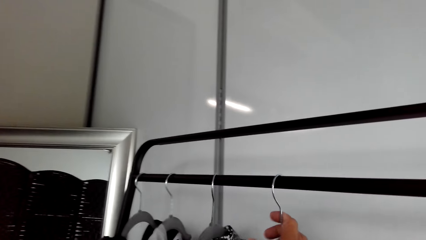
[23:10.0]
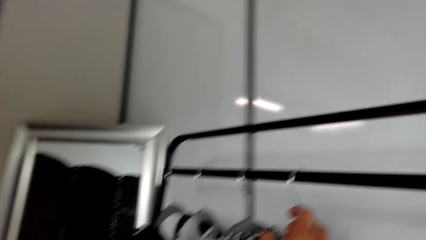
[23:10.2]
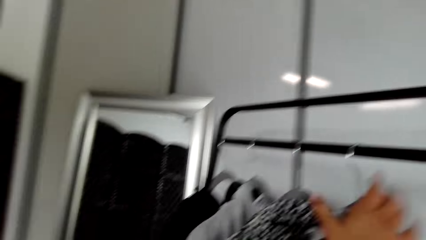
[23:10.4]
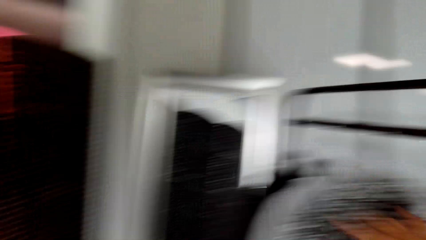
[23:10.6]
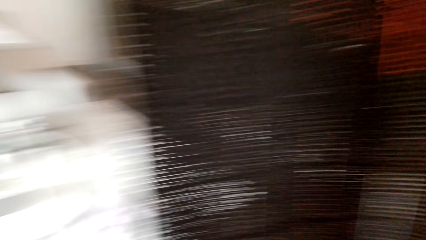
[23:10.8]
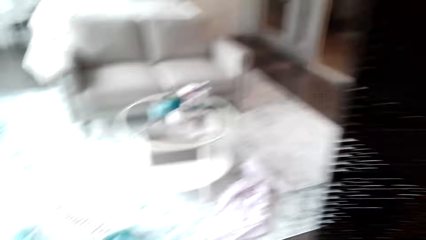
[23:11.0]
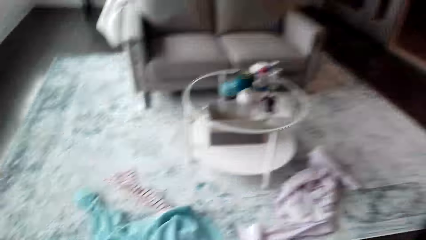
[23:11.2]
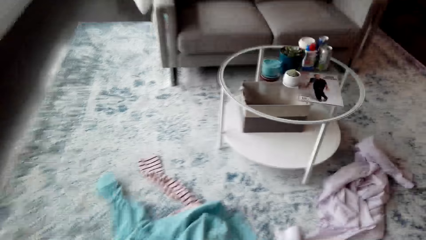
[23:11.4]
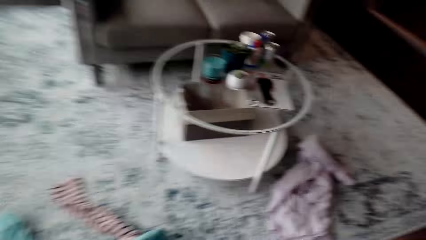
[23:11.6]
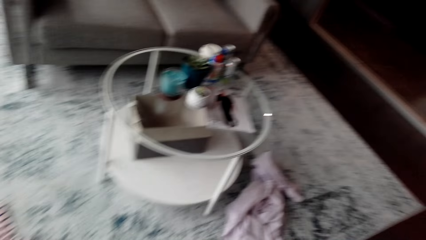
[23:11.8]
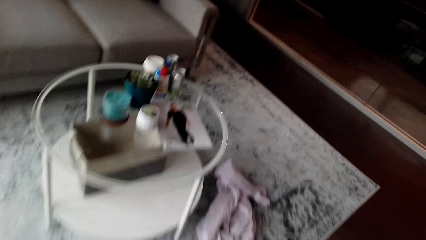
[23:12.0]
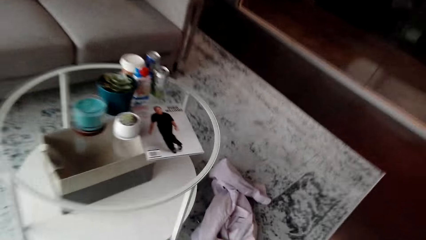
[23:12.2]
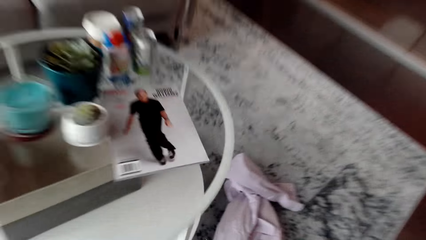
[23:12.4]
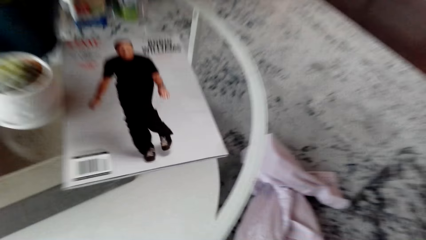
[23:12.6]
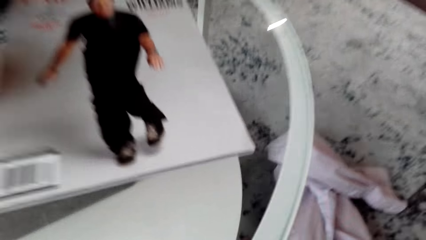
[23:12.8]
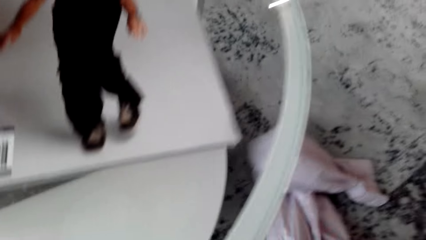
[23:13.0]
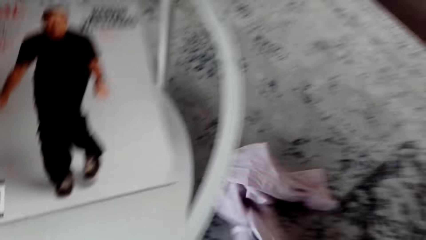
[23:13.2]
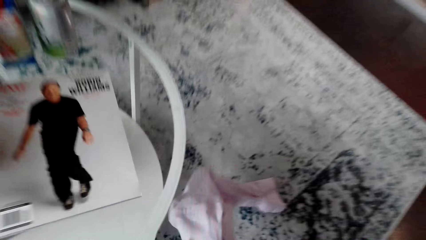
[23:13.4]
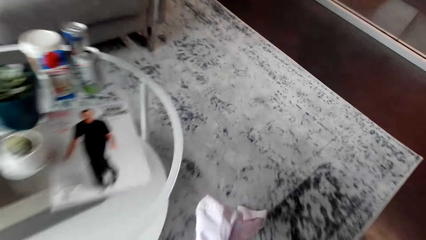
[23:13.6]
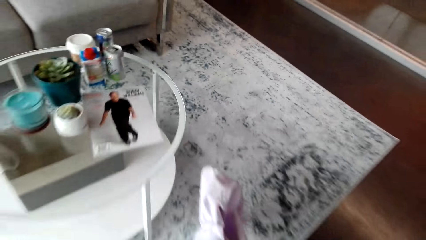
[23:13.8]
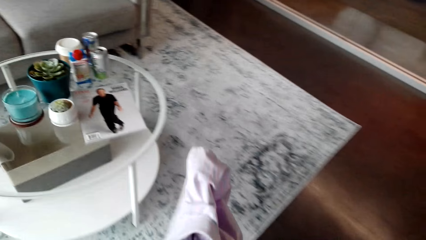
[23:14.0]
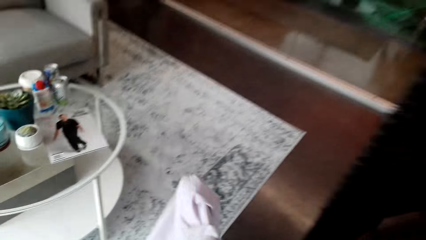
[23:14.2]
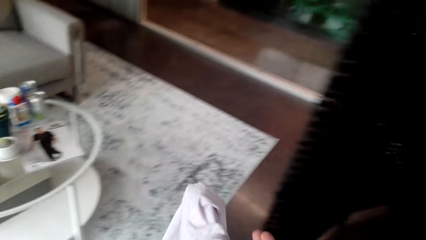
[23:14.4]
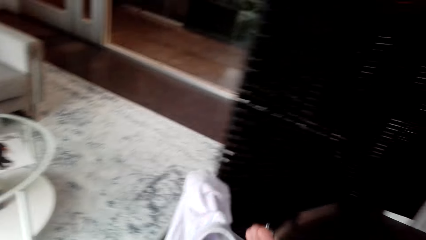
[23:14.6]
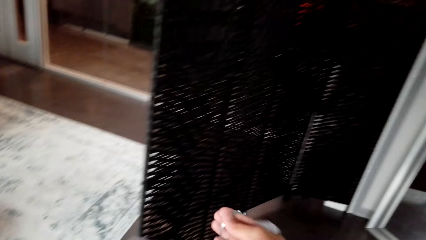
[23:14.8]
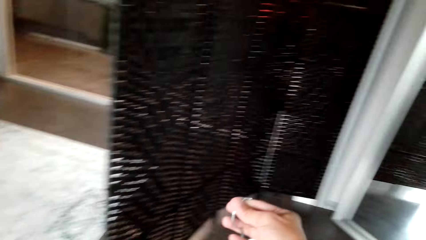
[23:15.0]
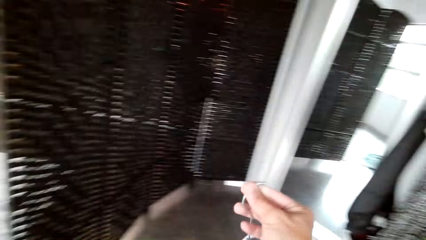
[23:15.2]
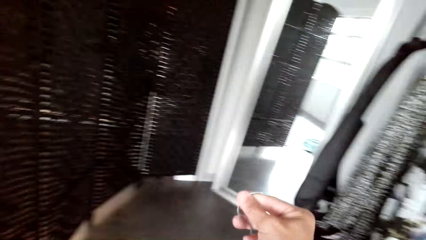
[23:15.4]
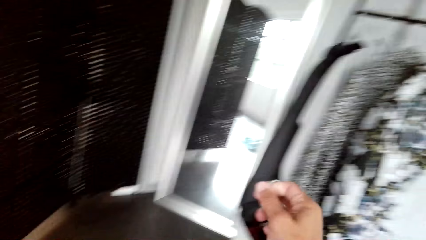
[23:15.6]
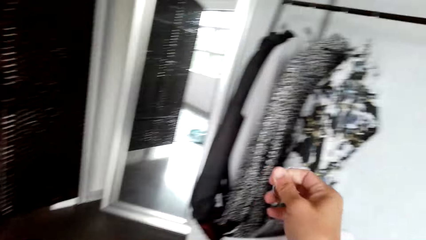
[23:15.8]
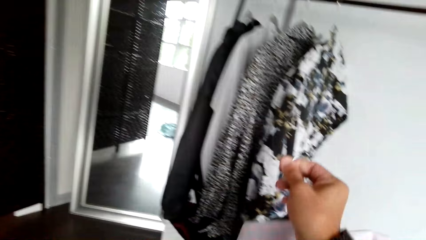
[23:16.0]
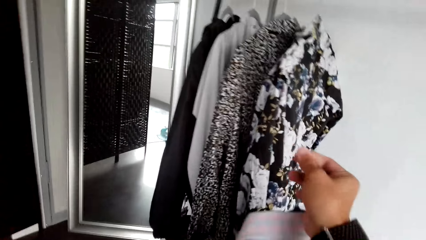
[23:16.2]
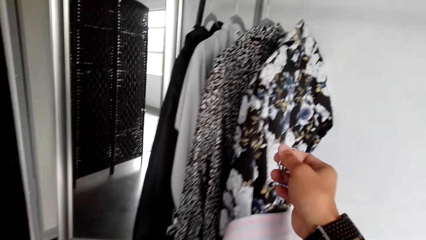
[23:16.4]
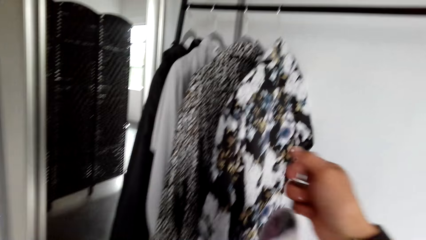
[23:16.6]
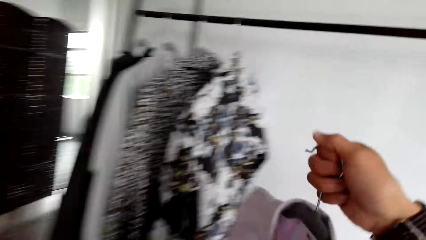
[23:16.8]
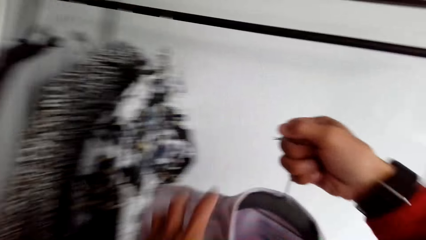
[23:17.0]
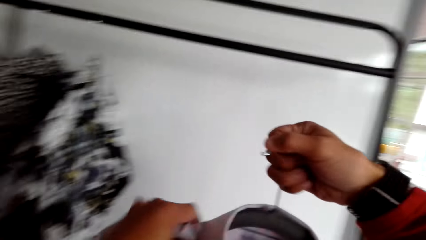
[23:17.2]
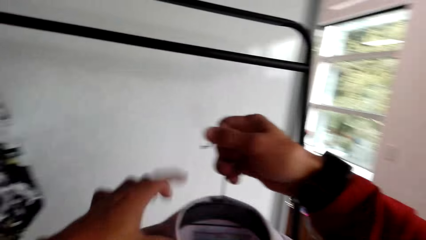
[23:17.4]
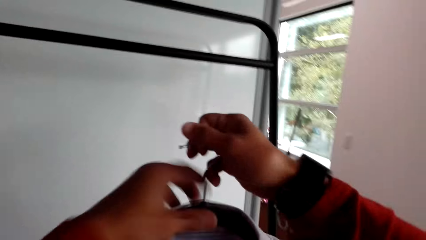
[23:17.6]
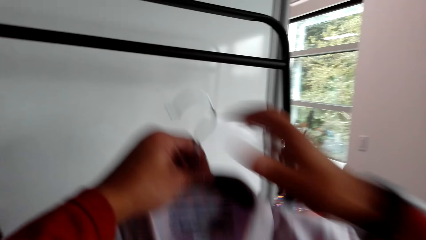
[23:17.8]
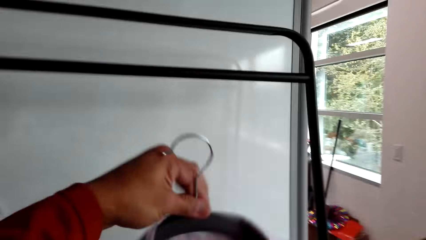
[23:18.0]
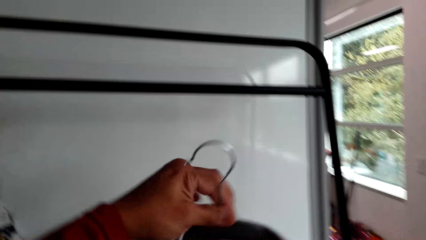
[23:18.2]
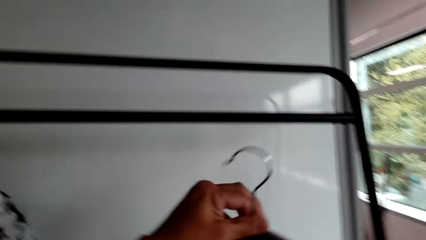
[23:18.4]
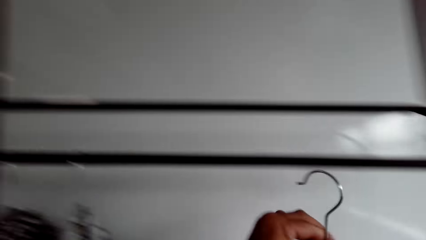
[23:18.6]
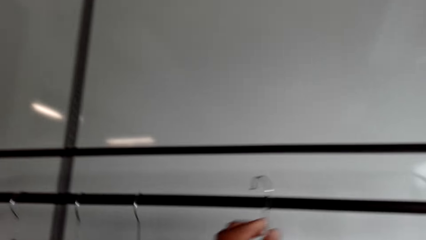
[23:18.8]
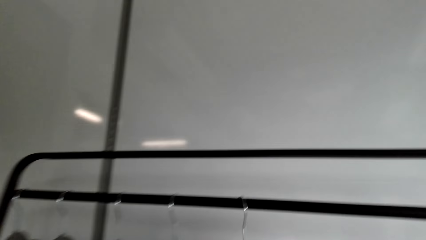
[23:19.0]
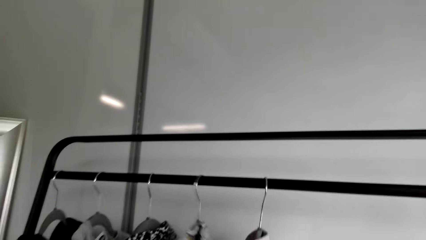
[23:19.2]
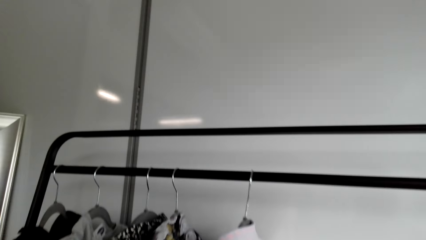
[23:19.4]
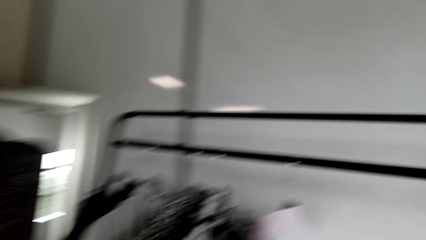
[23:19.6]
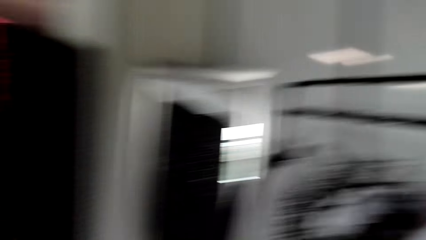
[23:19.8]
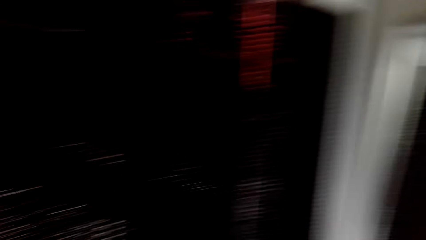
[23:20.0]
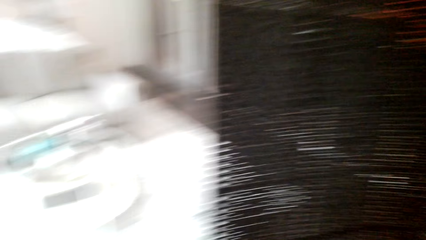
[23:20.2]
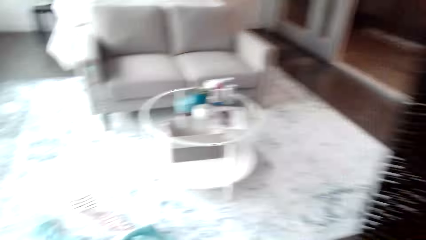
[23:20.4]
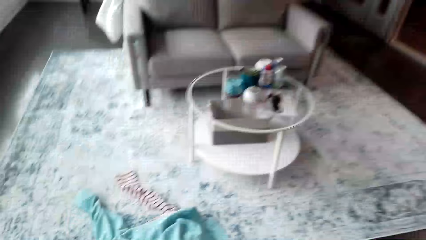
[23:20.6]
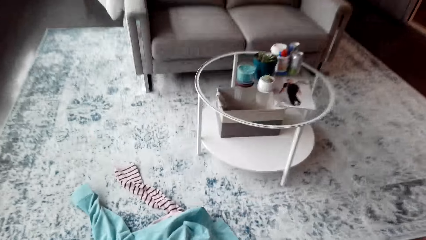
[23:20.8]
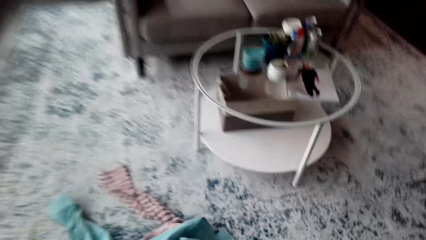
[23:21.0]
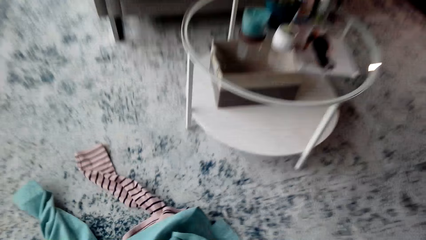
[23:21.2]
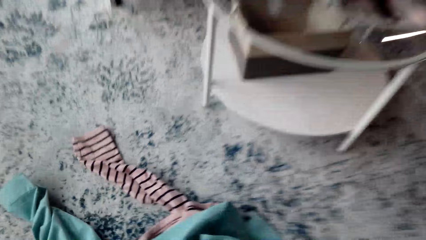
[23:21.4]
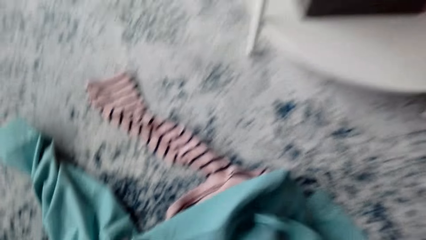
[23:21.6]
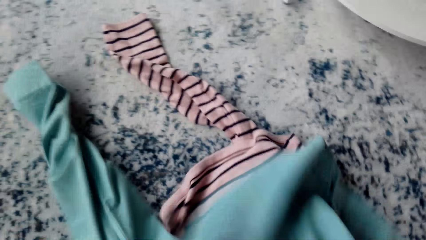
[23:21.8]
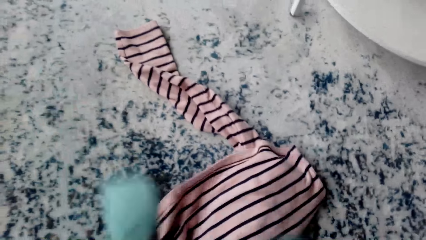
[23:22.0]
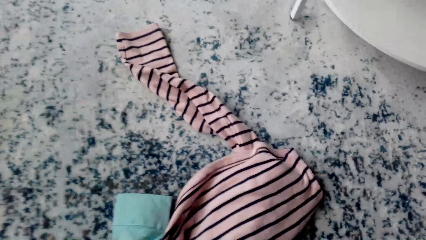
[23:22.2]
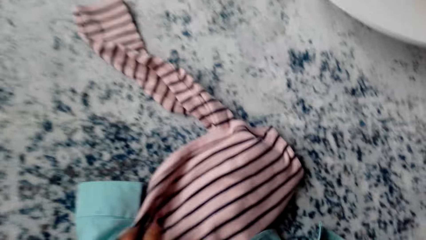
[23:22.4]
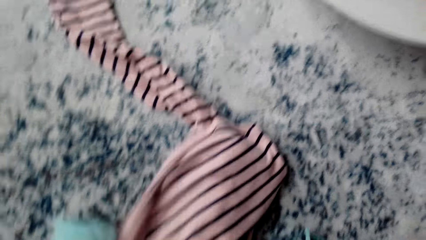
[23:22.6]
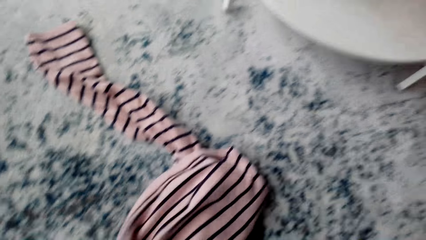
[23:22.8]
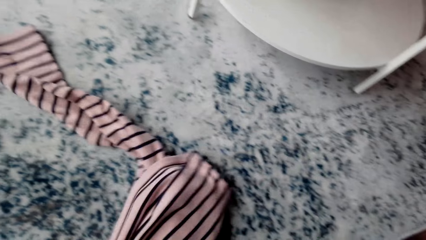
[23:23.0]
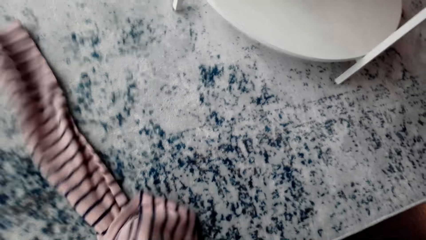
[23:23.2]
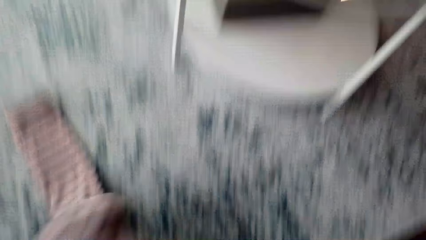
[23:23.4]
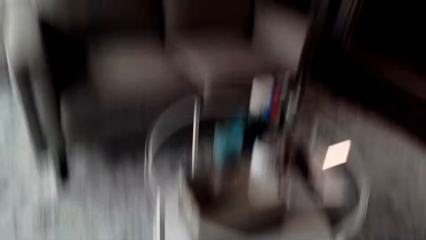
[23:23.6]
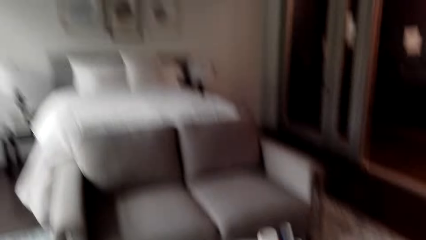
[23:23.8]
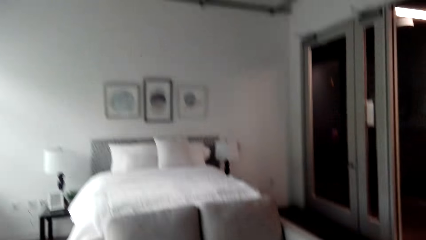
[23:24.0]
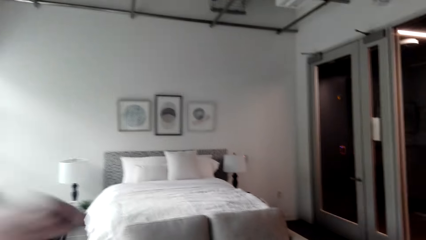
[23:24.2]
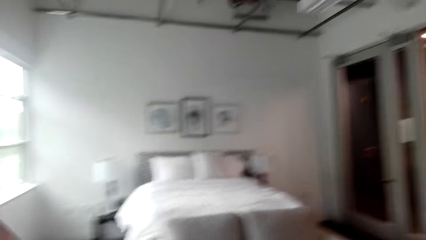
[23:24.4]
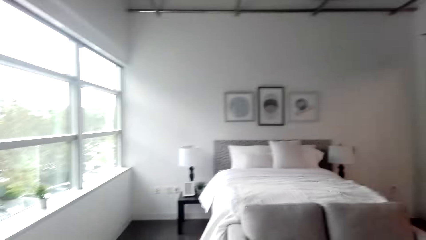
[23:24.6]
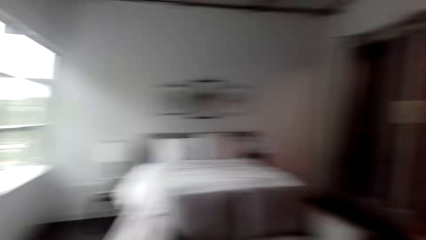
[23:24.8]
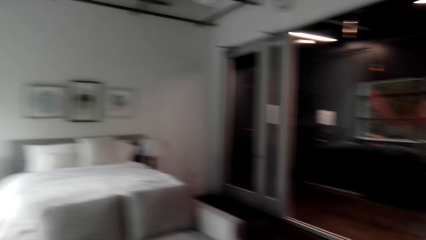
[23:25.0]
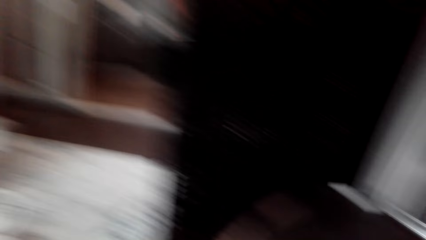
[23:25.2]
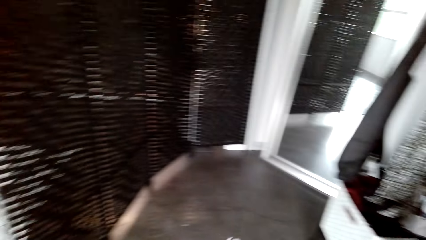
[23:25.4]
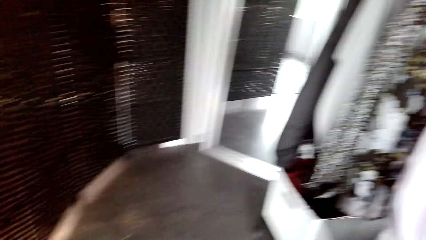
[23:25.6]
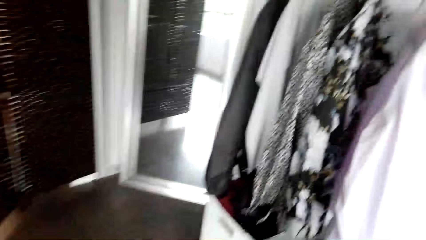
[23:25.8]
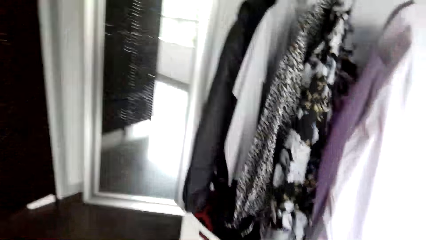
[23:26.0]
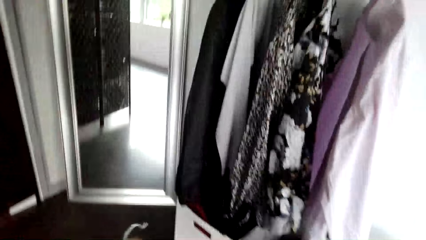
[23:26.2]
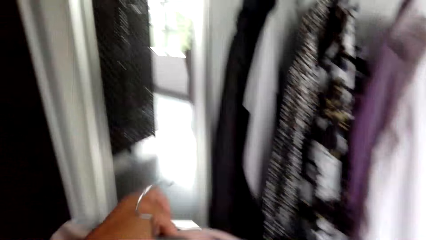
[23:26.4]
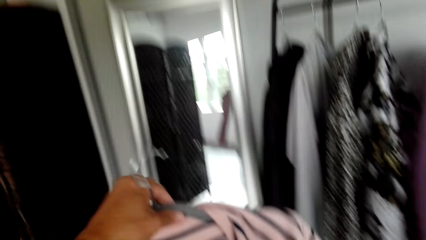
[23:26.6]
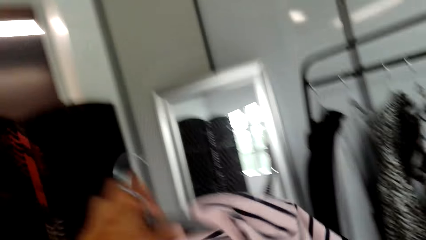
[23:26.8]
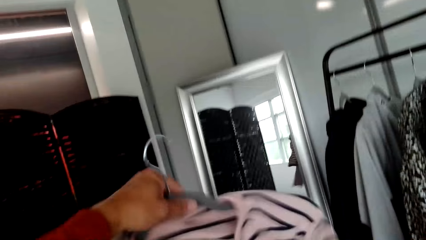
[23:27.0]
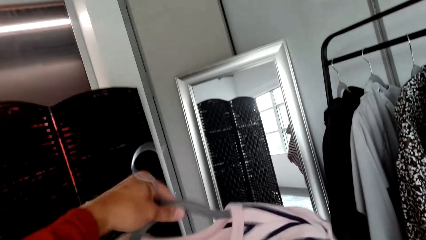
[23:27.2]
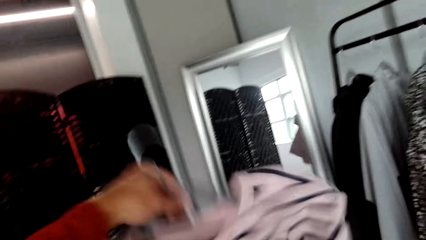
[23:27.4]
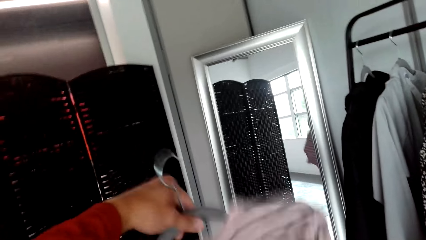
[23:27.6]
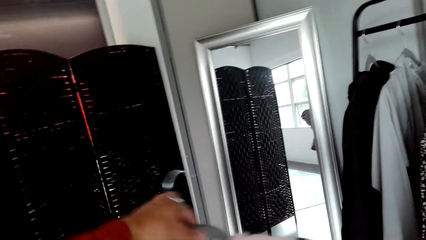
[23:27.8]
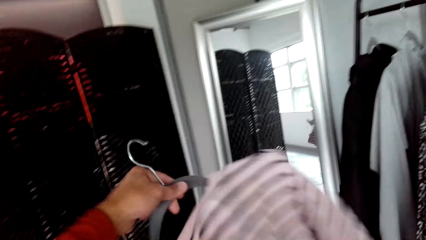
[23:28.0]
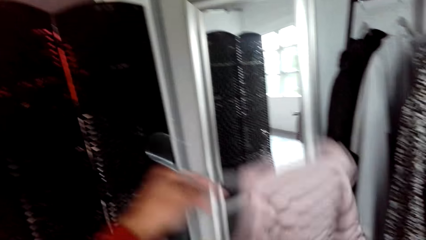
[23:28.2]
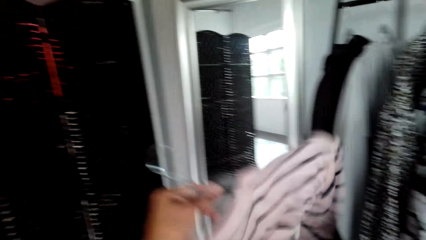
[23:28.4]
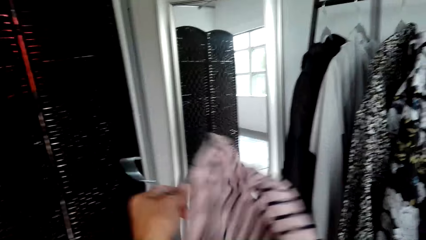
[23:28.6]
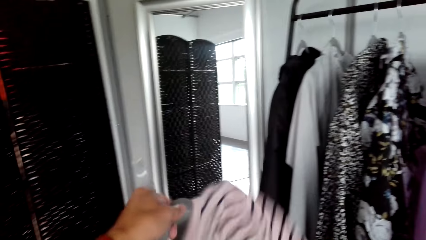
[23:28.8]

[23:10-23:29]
The camera wearer picks a shirt. They move towards the coffee table. They hang the shirt on the cloth hanger. They pick clothes from the floor. They put the clothes on the hanger.
